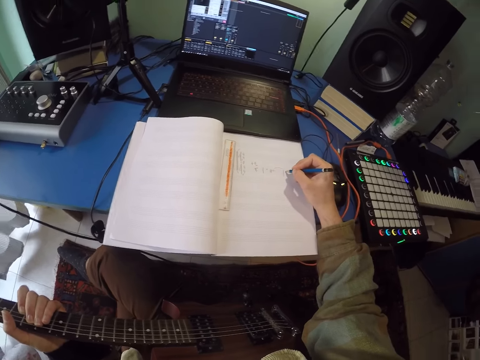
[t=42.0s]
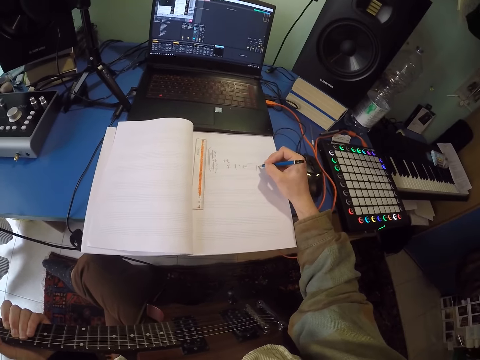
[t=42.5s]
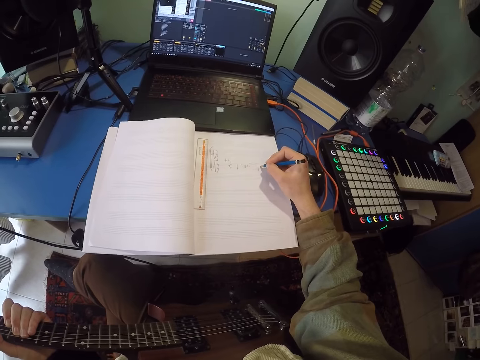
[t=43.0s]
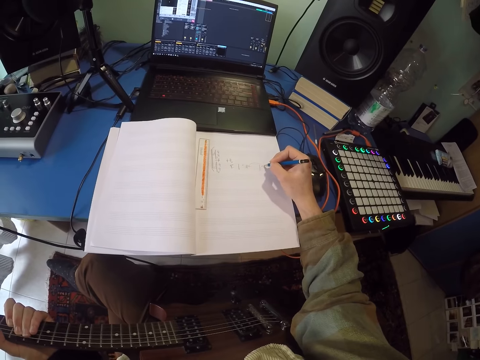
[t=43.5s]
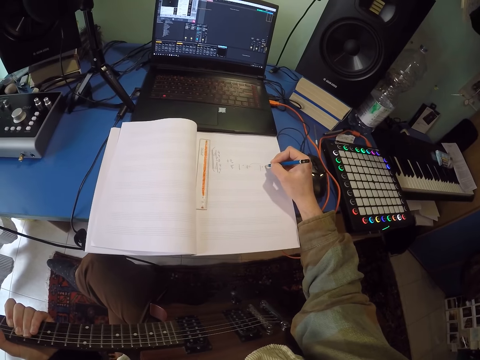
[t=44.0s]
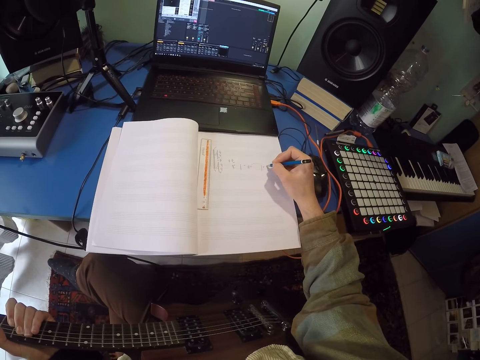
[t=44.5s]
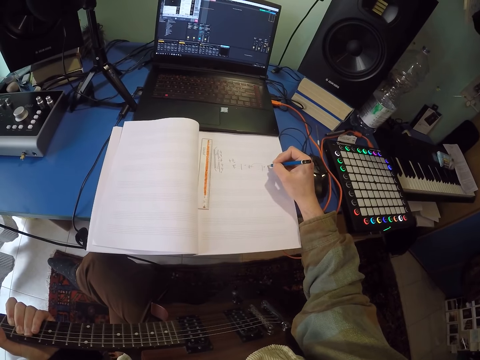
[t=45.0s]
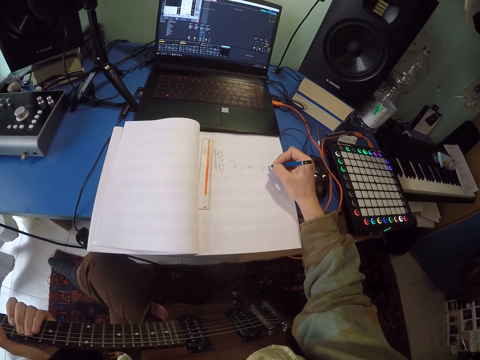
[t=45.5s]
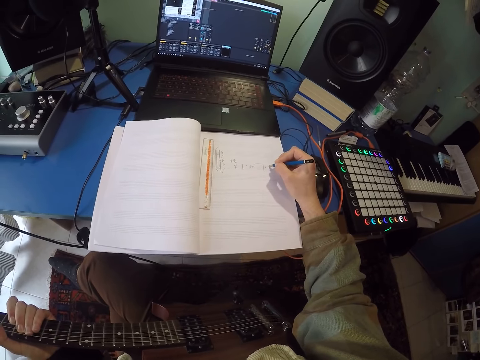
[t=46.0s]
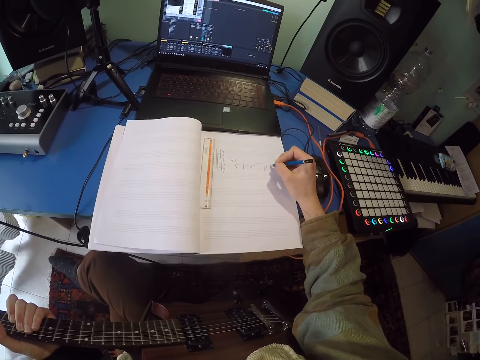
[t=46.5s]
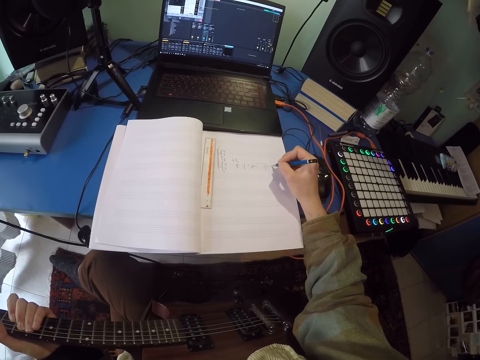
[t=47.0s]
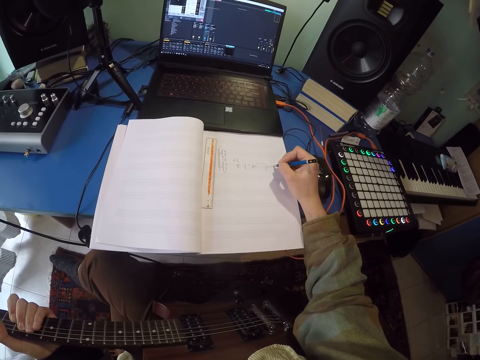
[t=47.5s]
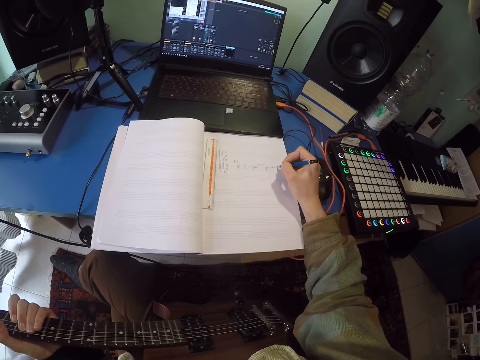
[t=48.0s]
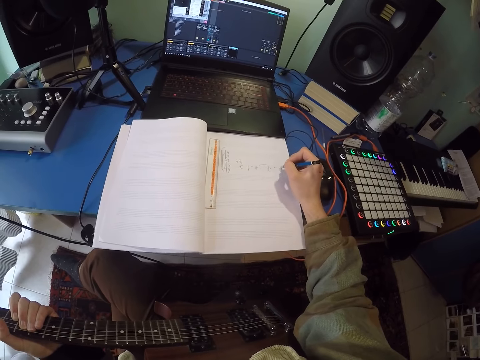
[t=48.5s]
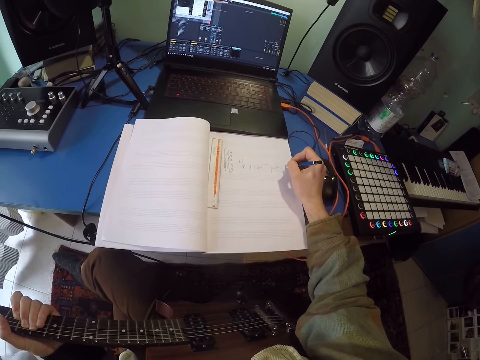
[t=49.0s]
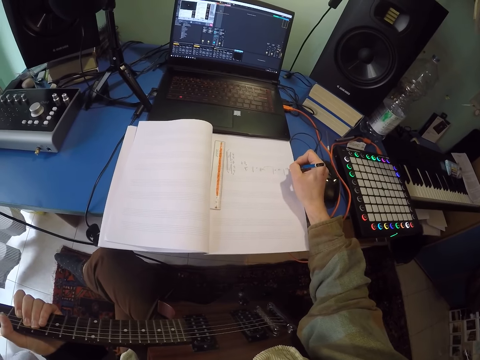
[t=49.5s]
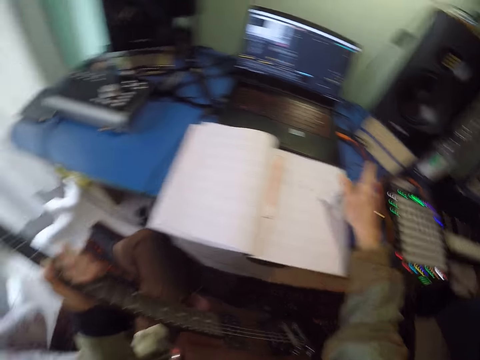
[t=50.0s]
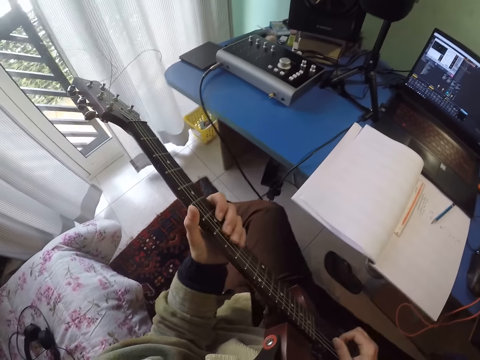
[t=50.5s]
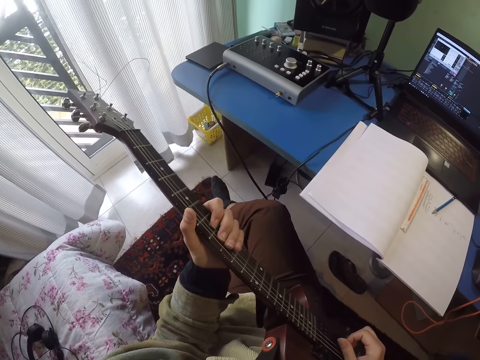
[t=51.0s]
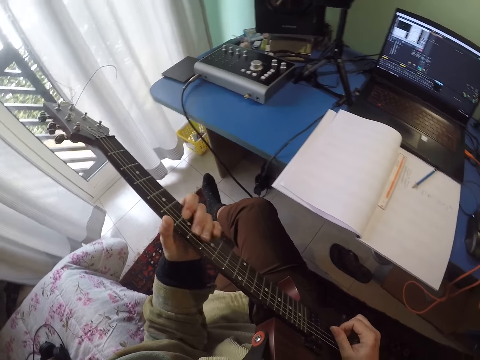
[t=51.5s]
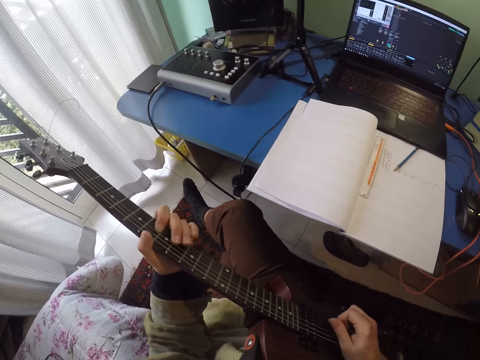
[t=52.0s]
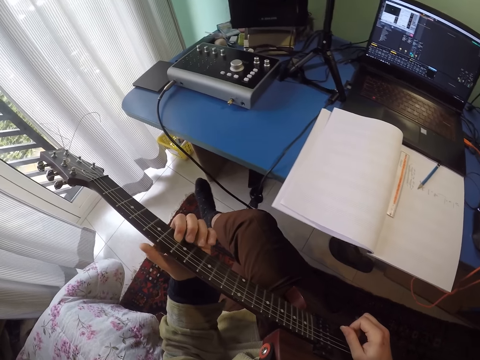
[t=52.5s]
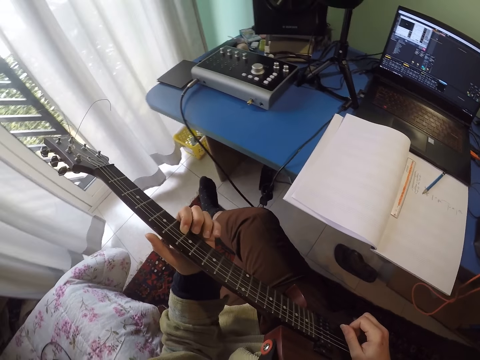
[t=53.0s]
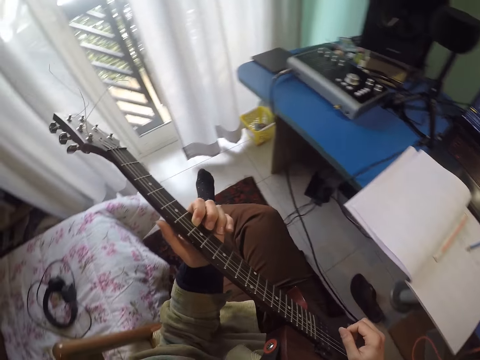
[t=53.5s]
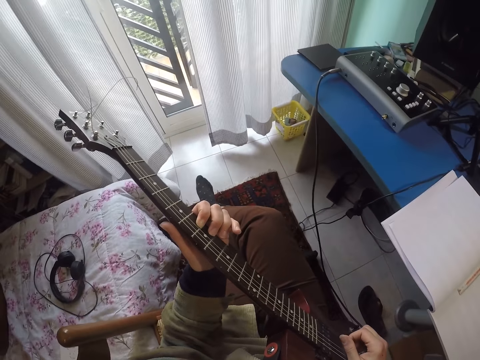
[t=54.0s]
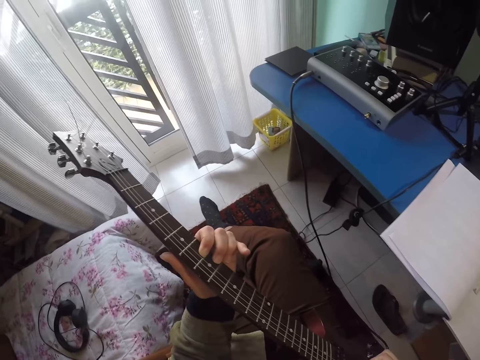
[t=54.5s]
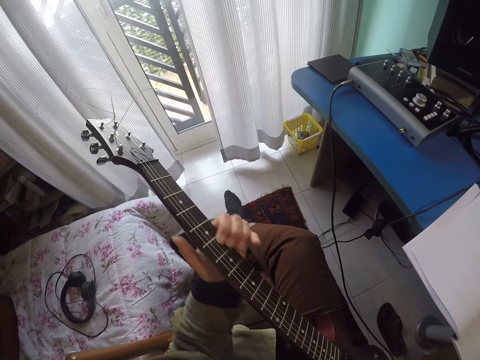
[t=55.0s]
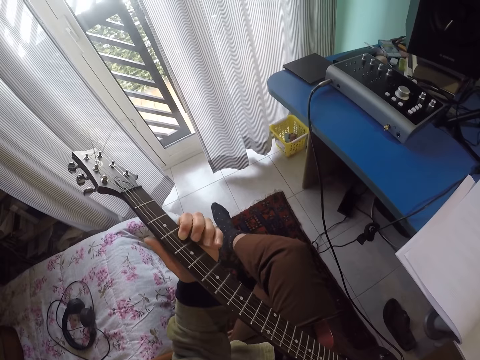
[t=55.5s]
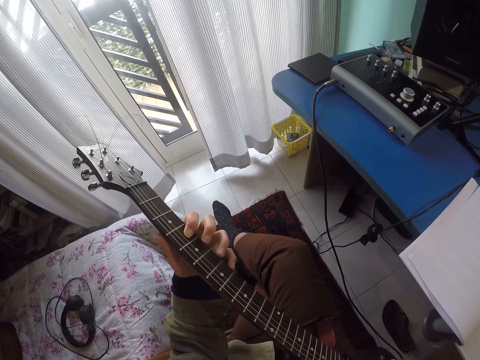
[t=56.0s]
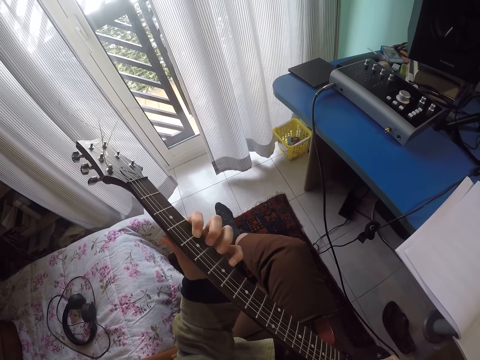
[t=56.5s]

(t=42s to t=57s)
The camera wearer plays the guitar.

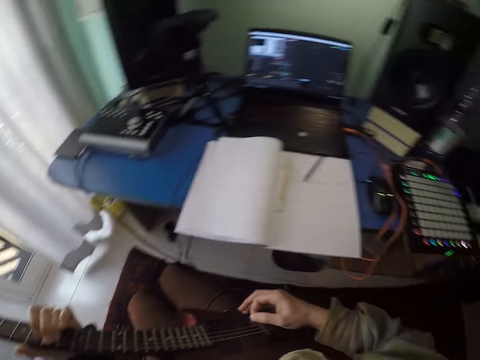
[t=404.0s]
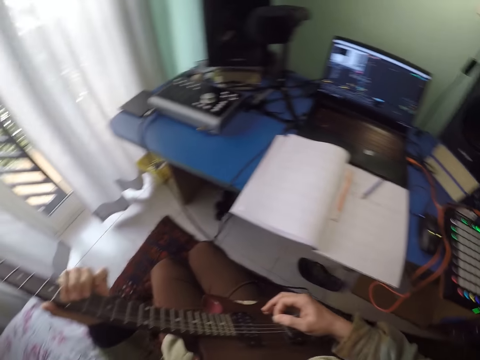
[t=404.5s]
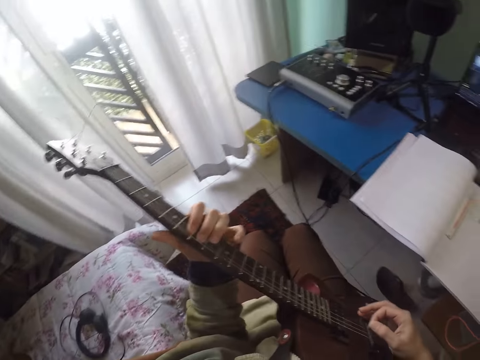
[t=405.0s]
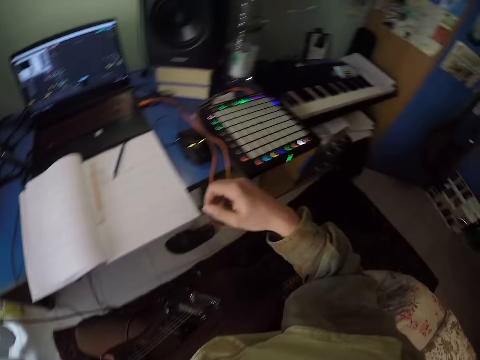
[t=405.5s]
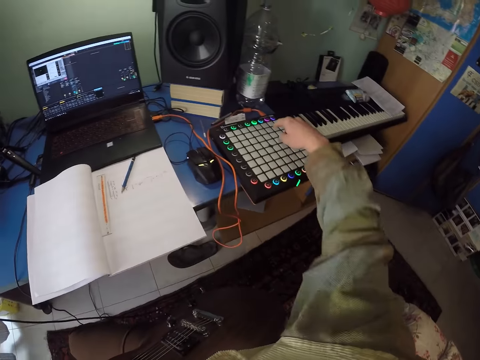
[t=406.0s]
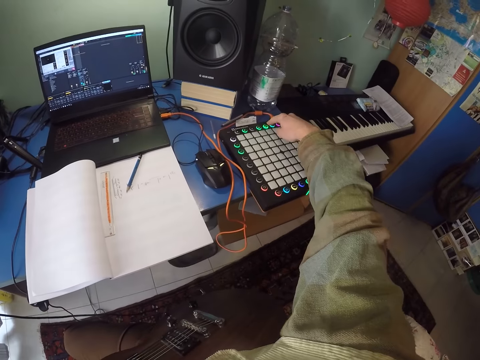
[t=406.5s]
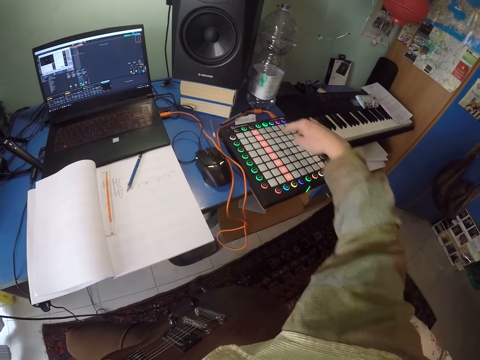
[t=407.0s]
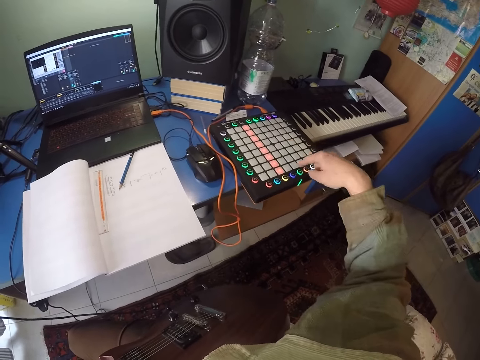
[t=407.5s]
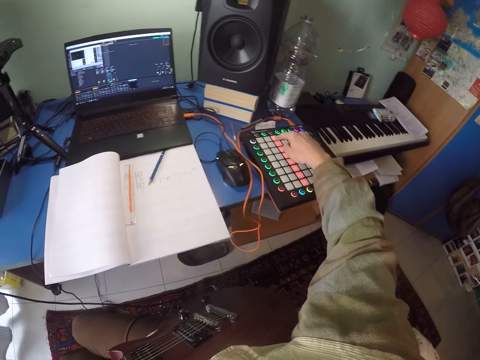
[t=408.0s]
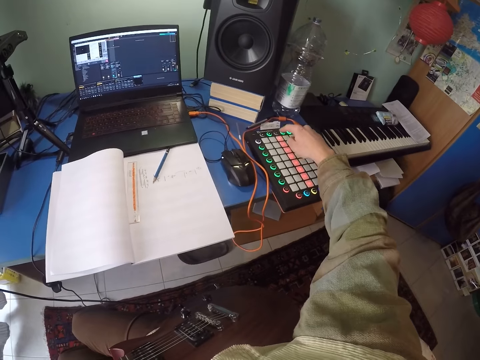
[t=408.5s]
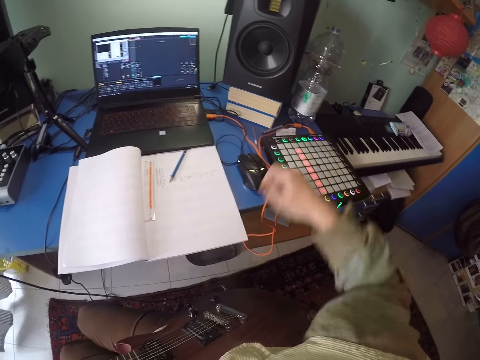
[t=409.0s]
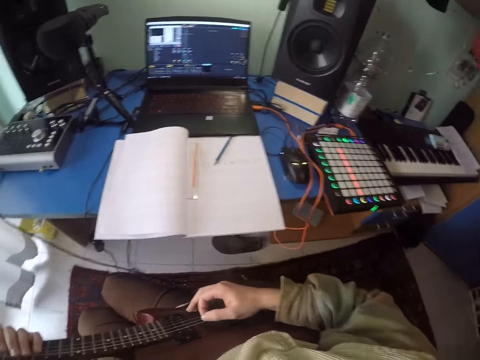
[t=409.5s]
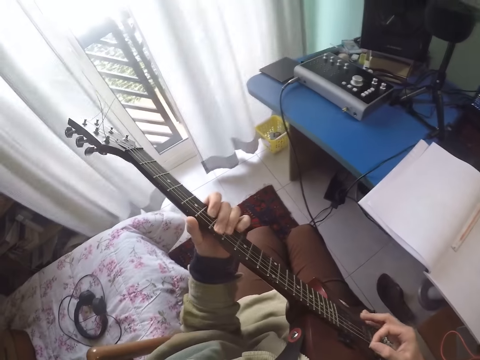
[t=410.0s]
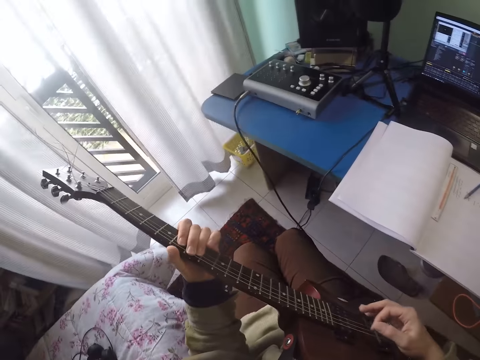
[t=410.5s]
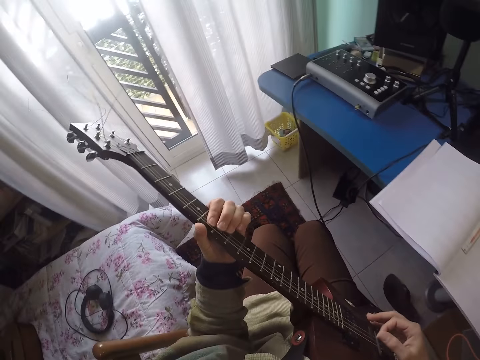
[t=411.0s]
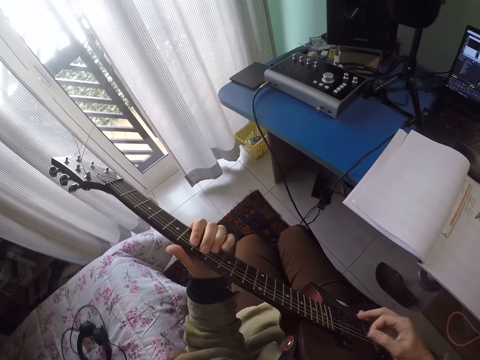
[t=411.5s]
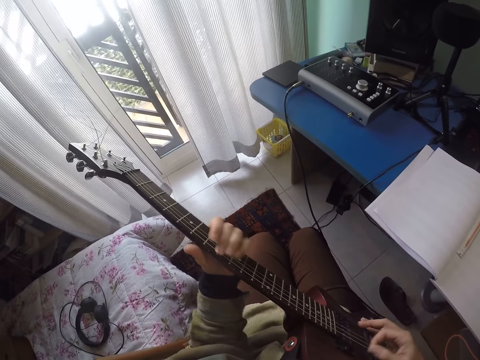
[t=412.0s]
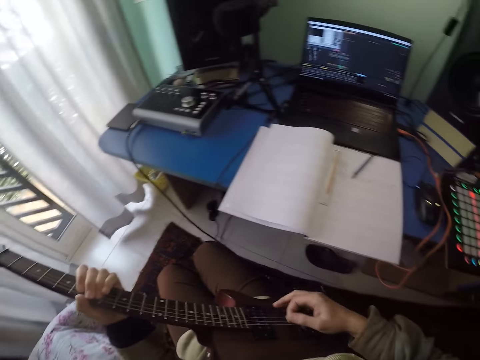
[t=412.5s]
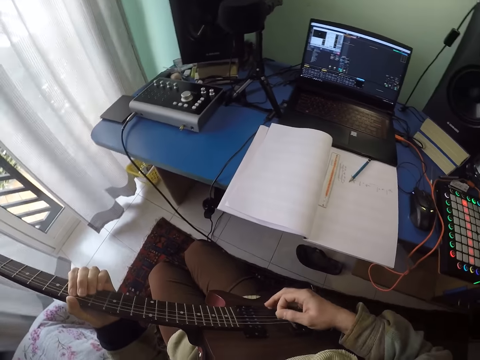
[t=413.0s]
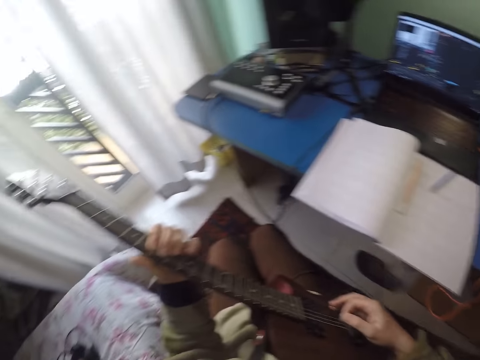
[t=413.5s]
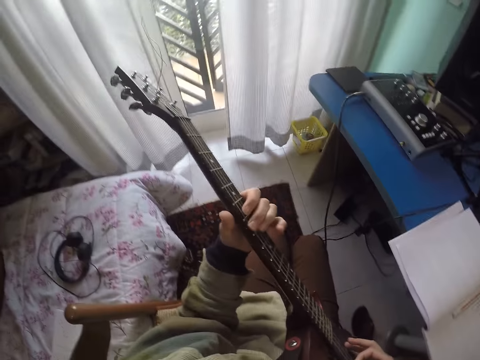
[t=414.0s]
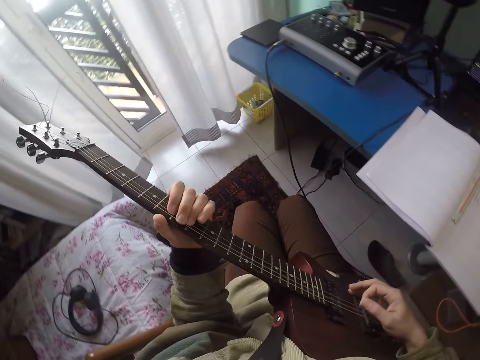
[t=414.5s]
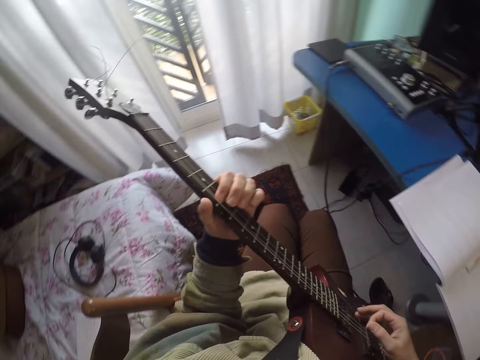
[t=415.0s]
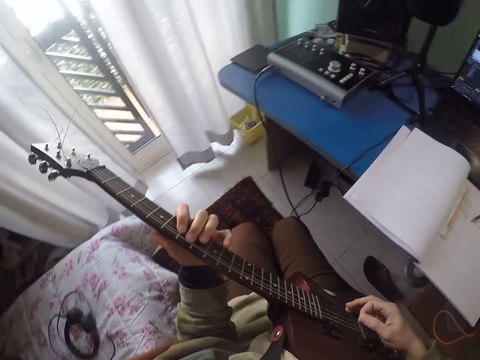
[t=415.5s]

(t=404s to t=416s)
The camera wearer controls the stereo on the table. They press the machine. They play the guitar.
